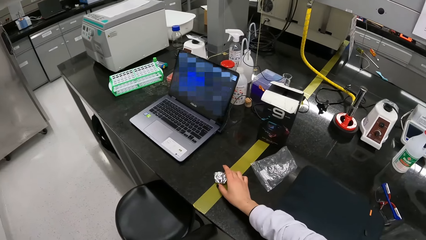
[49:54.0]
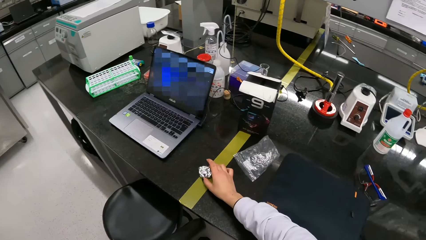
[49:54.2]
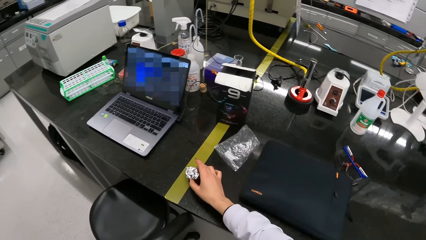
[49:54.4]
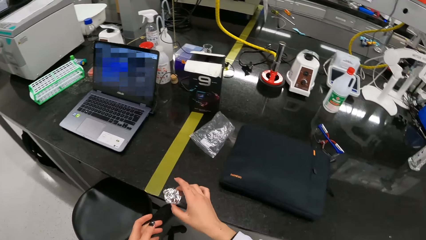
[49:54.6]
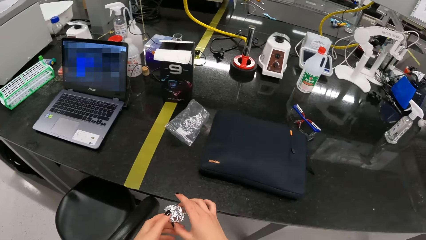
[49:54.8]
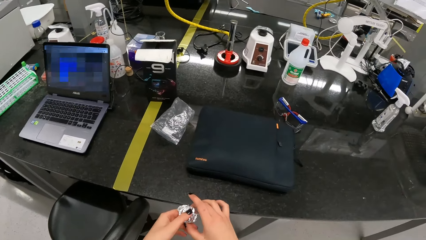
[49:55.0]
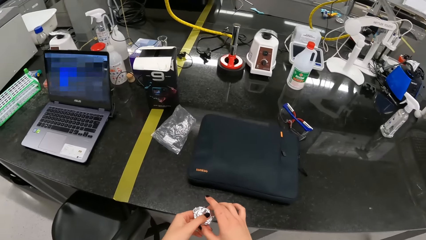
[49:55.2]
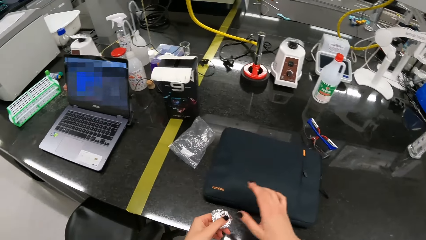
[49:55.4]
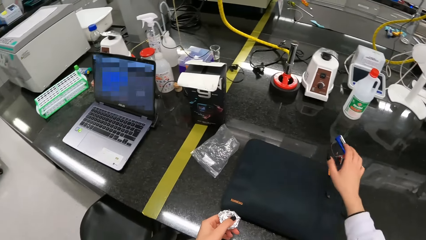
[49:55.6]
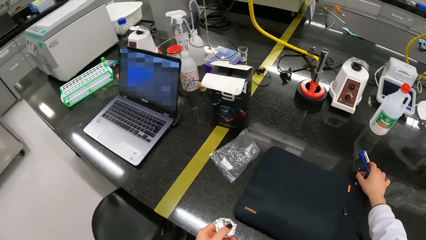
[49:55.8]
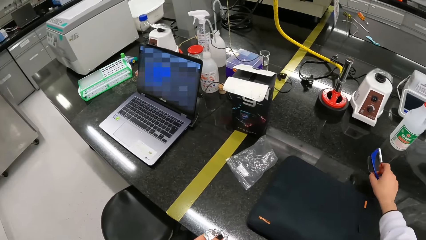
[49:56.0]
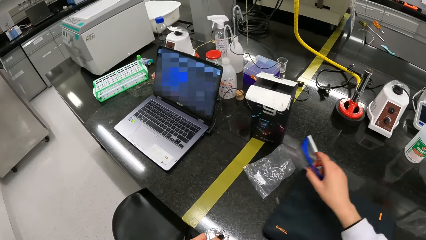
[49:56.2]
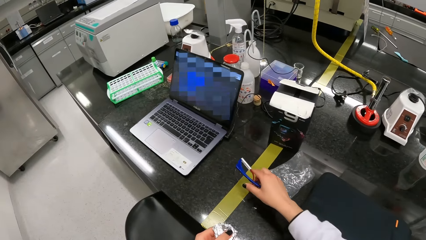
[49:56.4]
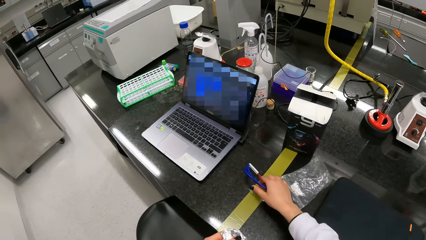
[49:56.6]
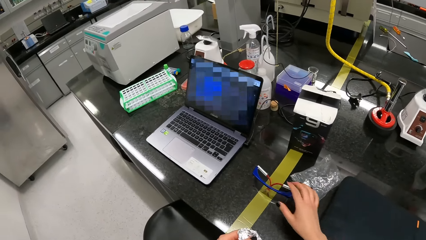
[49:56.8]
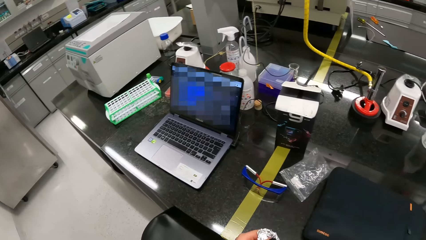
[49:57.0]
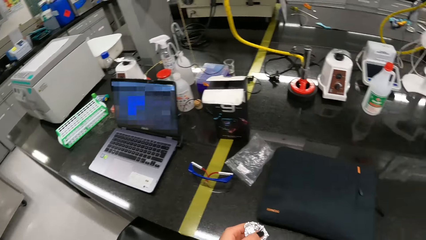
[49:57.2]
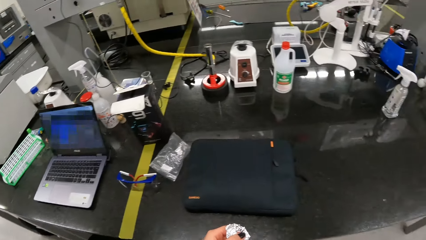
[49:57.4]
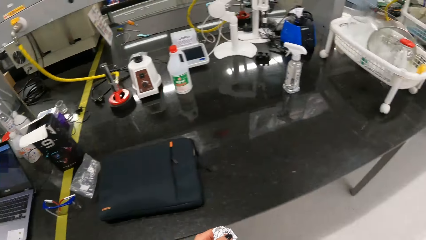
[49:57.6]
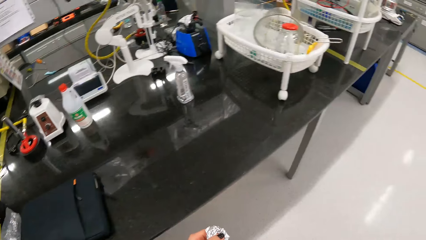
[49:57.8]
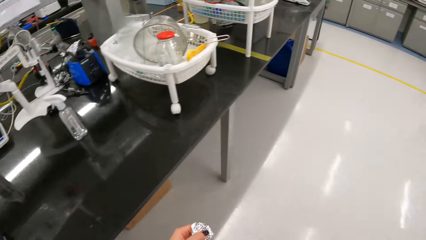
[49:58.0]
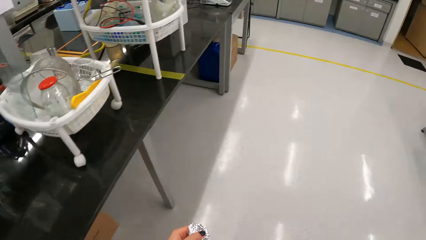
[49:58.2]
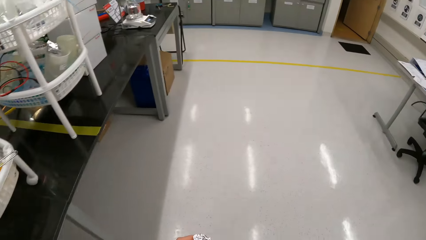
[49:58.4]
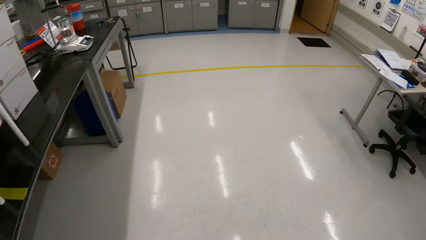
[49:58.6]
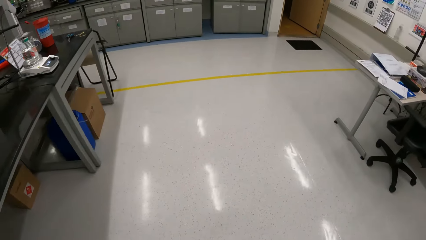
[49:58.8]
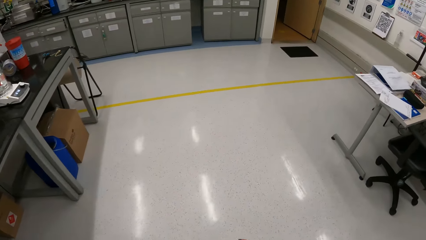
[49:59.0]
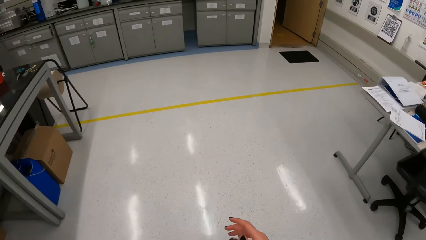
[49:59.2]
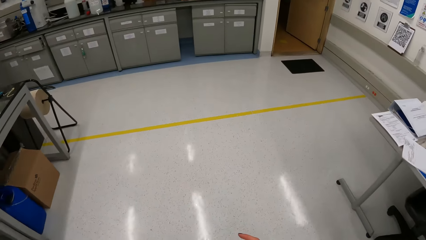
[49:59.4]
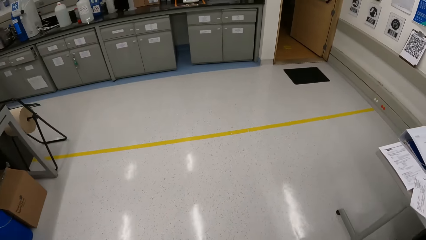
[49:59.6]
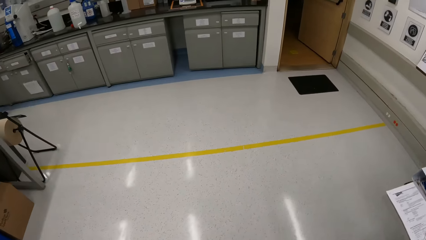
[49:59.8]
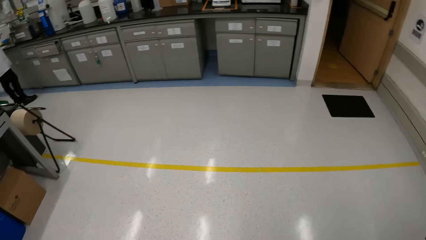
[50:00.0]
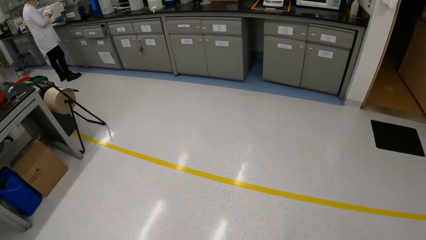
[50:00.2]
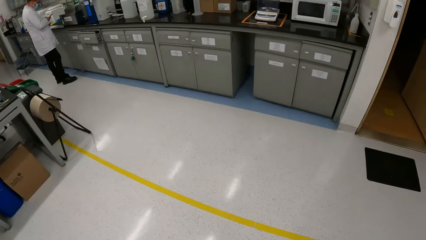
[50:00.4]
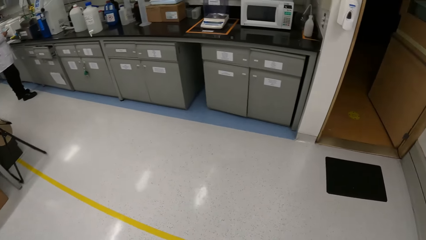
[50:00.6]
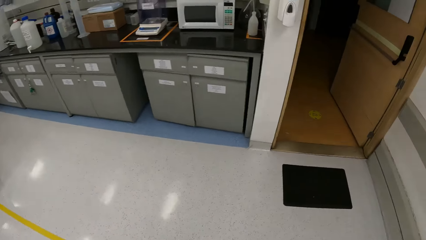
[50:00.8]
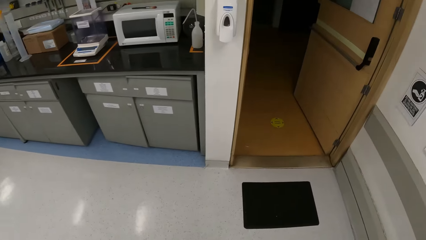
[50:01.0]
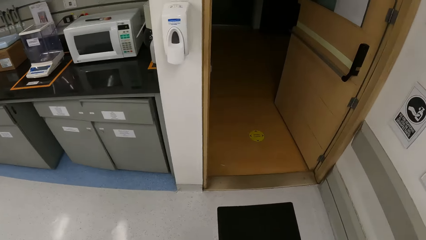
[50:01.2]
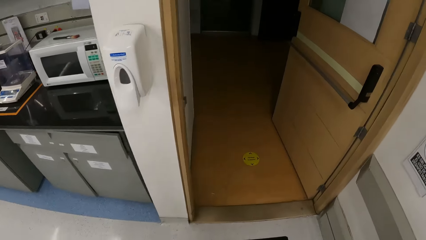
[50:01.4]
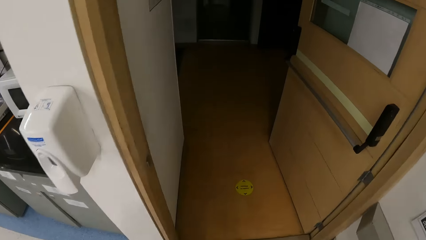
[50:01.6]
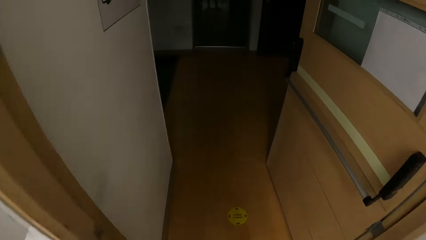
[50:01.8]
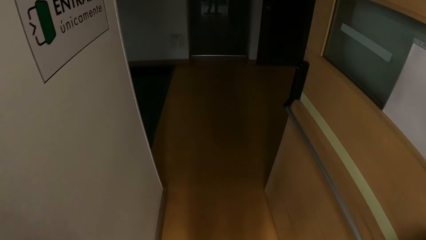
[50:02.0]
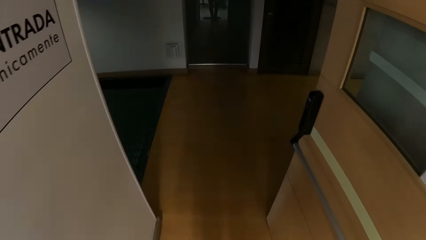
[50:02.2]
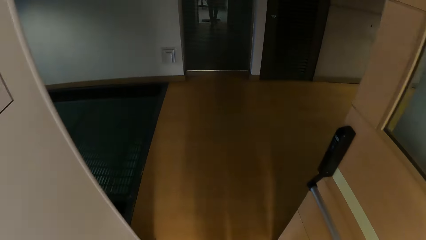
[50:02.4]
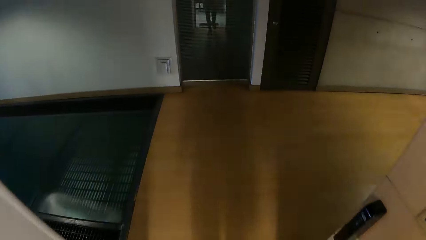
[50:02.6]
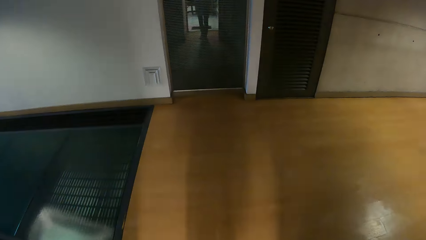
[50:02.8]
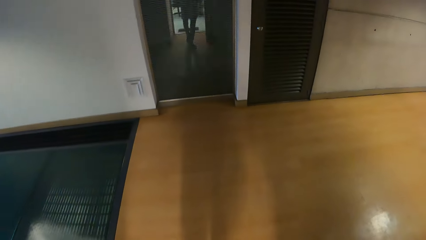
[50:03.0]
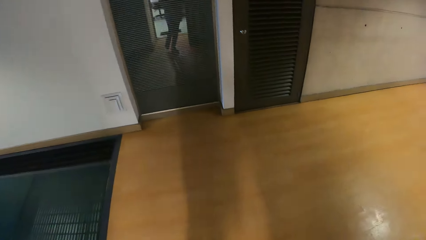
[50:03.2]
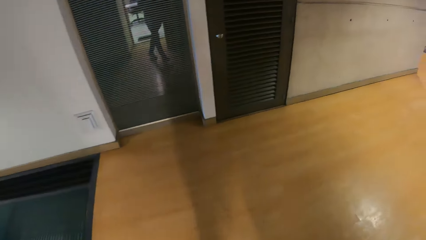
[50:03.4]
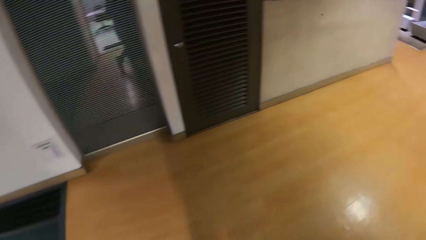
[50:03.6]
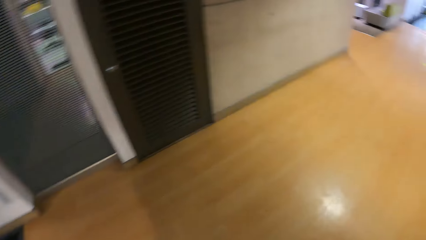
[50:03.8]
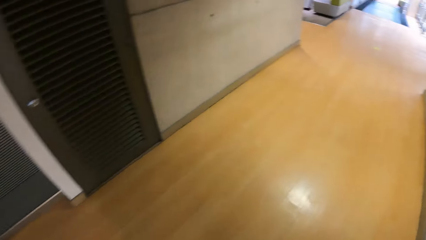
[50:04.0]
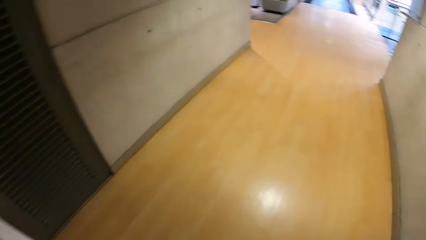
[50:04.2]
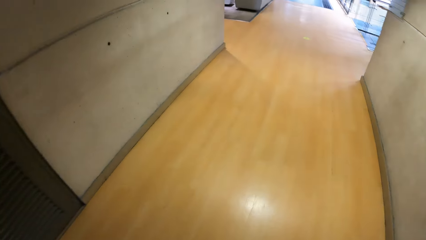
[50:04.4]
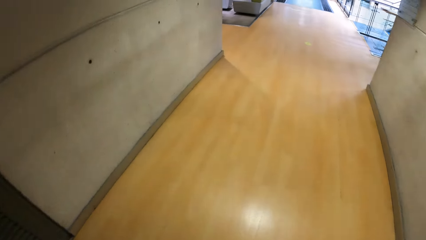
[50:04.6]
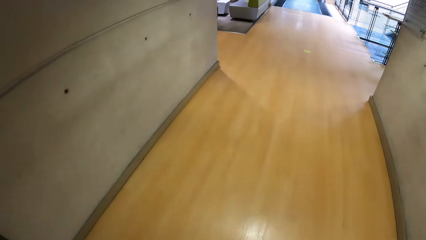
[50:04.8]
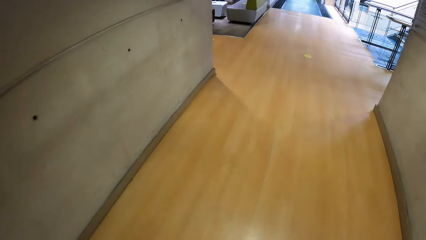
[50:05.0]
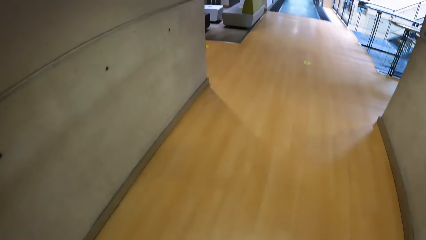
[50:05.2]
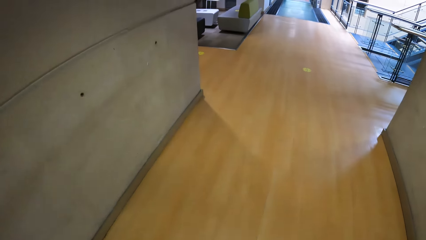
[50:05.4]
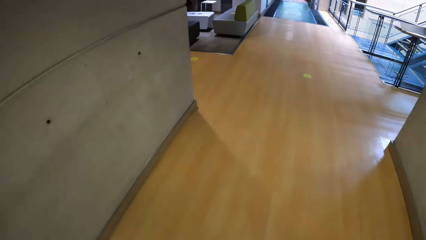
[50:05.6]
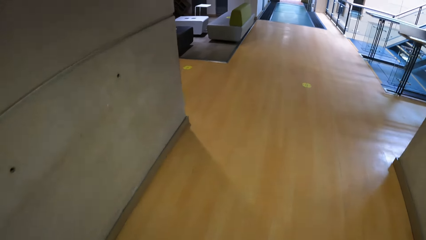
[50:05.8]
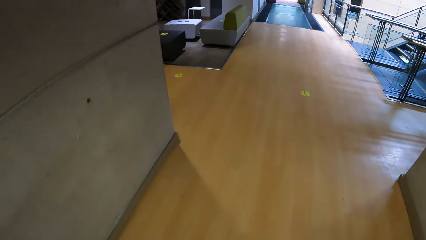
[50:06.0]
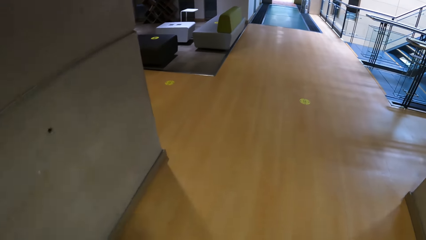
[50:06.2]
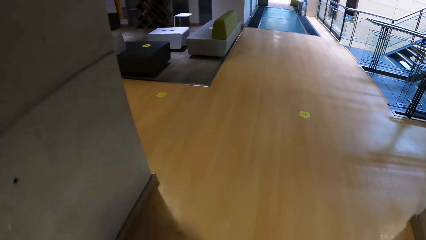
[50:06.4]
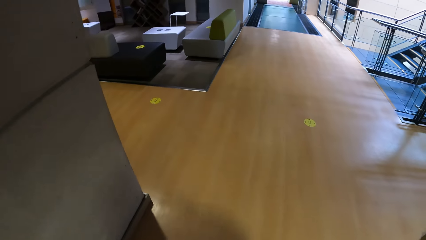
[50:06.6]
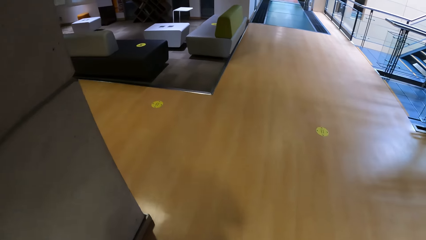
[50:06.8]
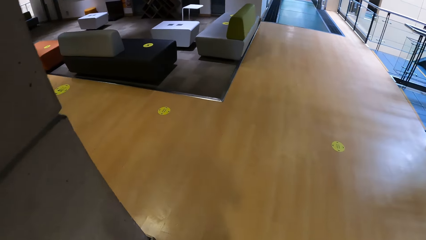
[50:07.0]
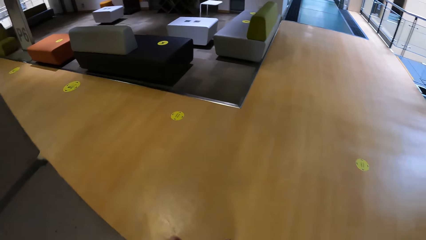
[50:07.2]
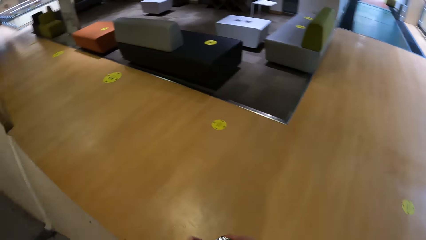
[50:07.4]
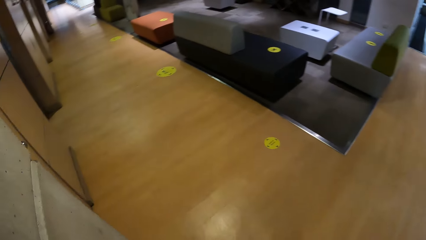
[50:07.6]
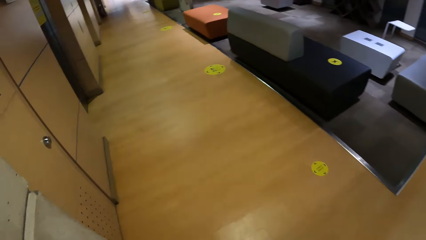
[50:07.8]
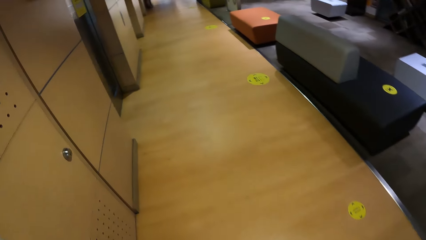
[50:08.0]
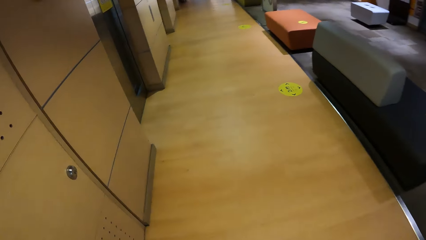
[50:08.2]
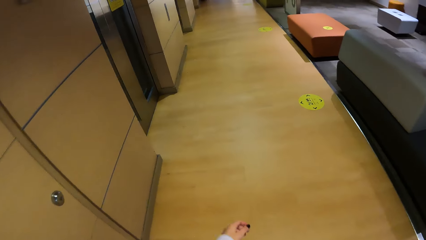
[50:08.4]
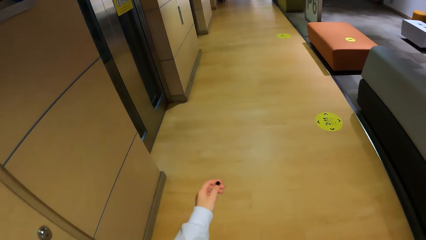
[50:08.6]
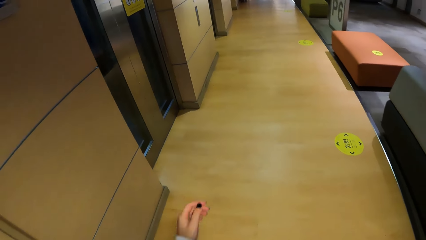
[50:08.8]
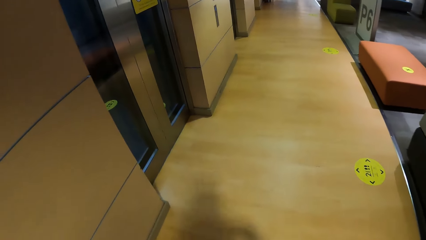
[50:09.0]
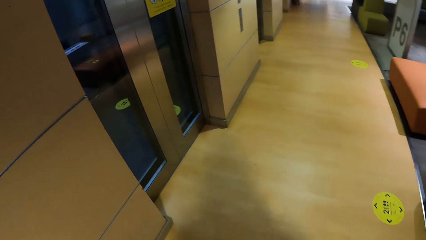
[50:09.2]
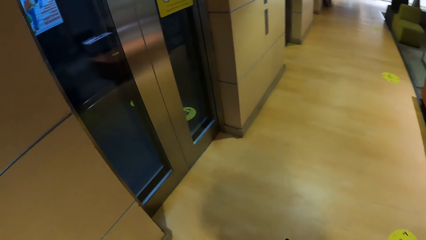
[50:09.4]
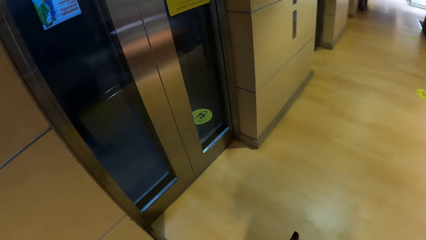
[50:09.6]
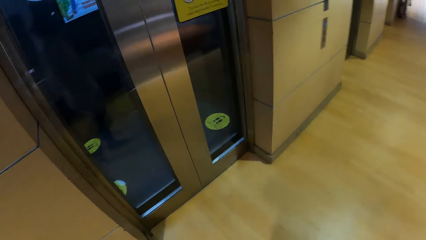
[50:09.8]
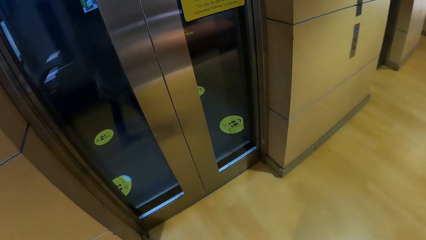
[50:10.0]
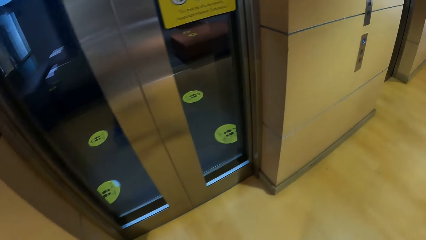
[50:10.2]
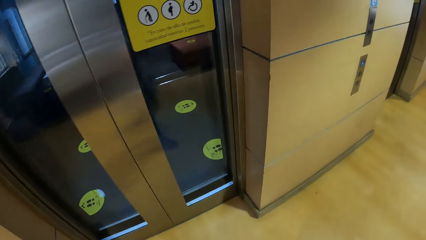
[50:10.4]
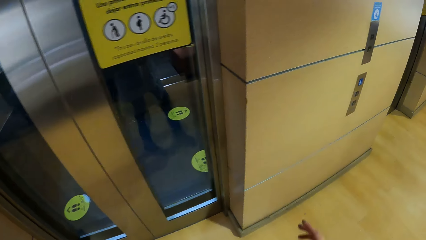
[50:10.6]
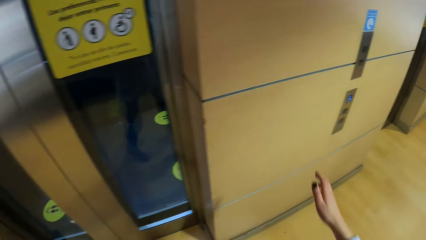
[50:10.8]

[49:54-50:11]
The camera wearer picks an aluminum foil from the table with her right hand. She passes the aluminum foil from her right hand to her left hand. She moves the glasses on the table with her right hand. She picks goggles from the table and places the goggles on the table. She walks out of the laboratory to the elevator.
